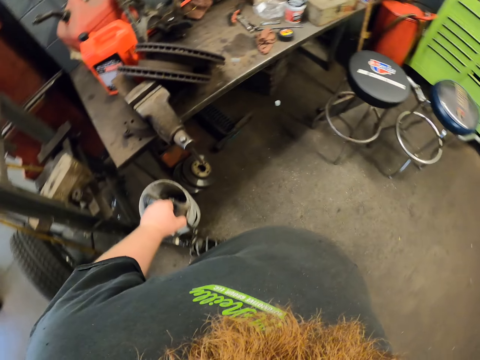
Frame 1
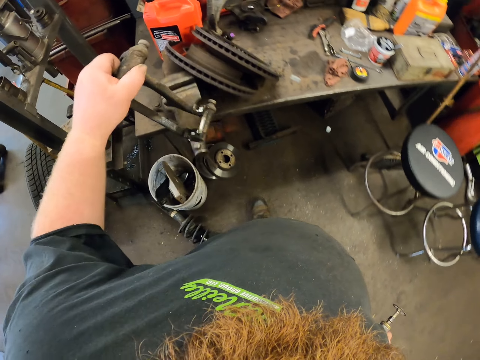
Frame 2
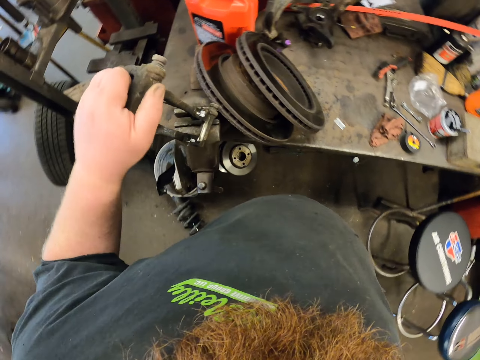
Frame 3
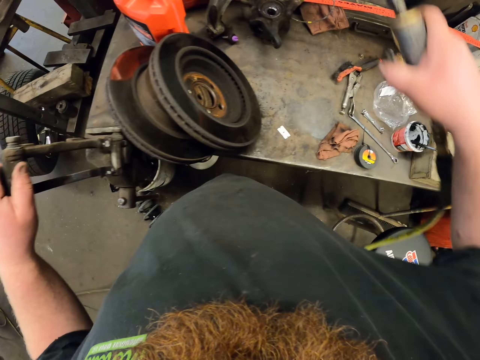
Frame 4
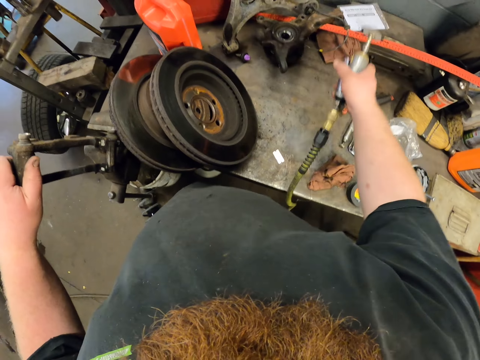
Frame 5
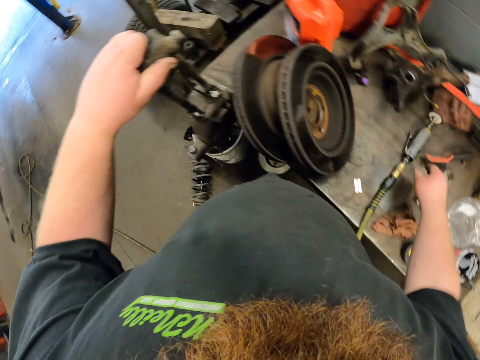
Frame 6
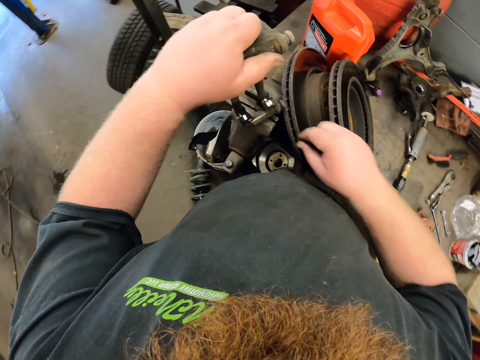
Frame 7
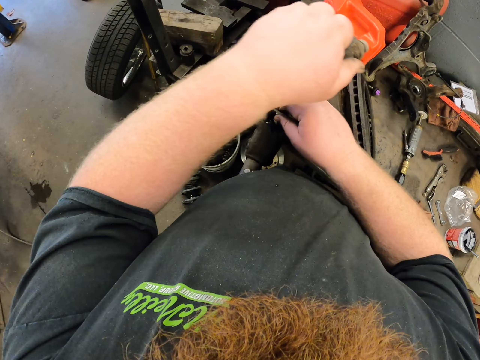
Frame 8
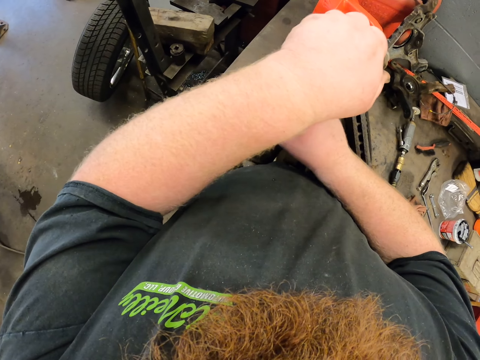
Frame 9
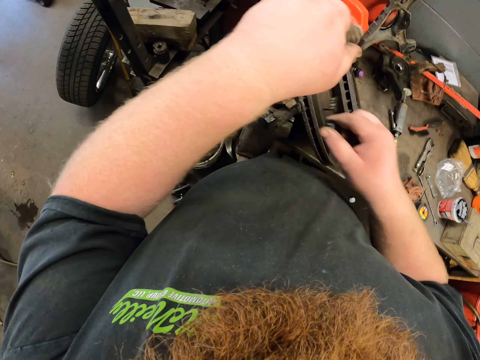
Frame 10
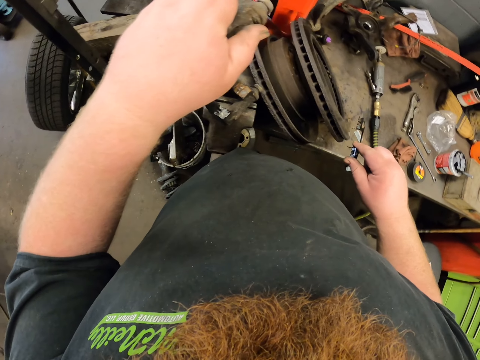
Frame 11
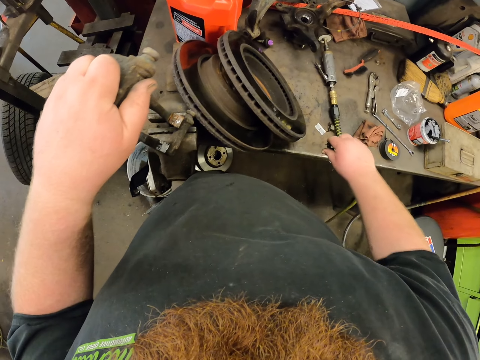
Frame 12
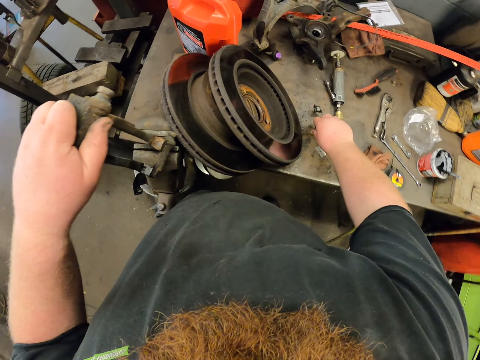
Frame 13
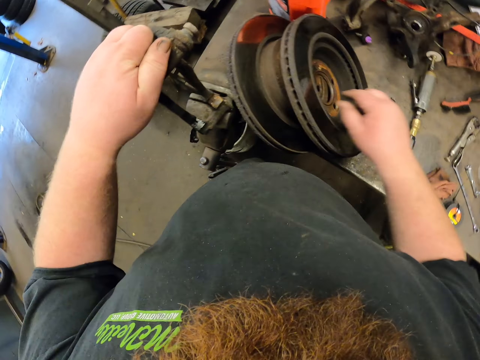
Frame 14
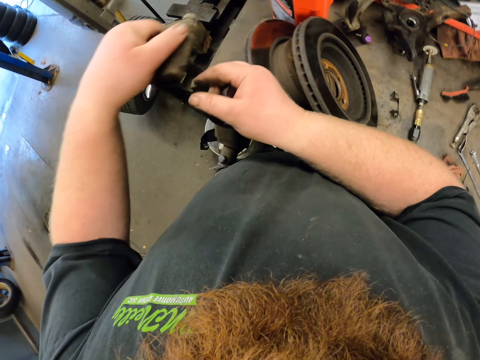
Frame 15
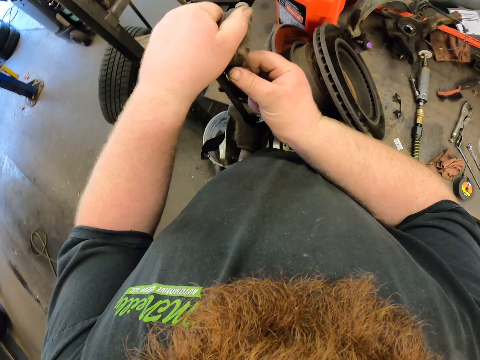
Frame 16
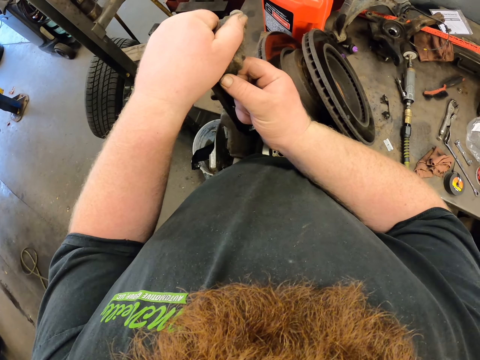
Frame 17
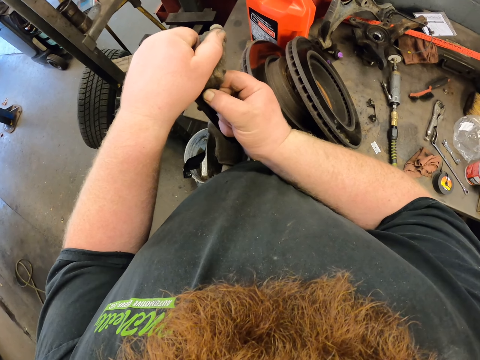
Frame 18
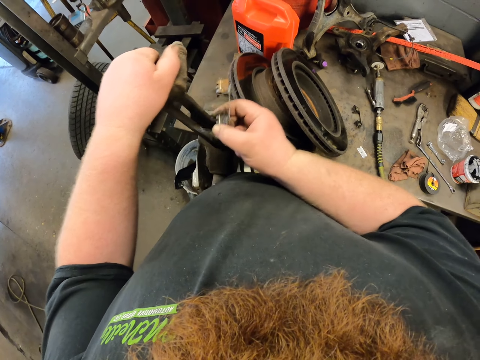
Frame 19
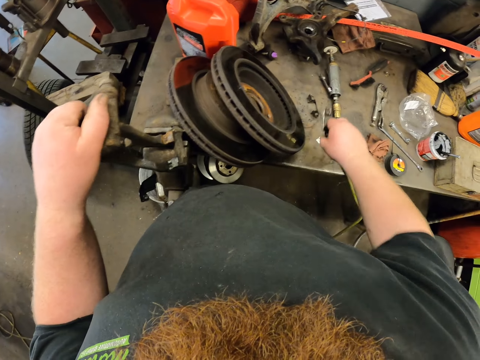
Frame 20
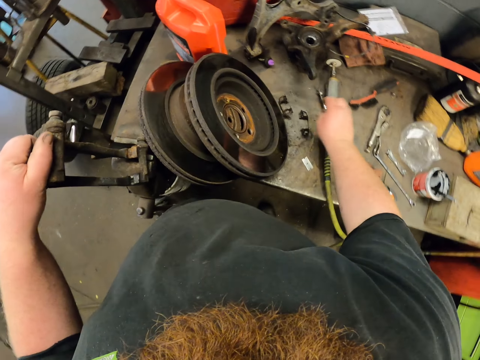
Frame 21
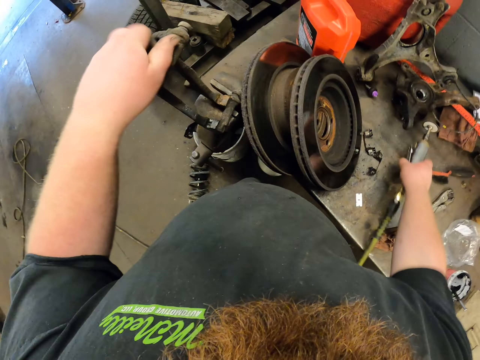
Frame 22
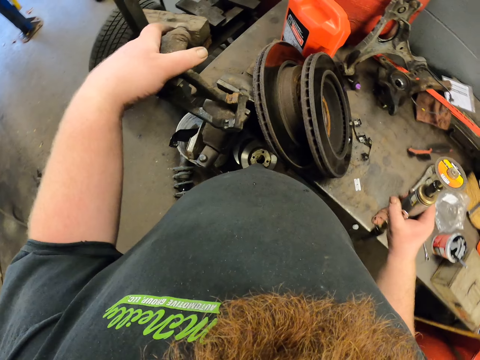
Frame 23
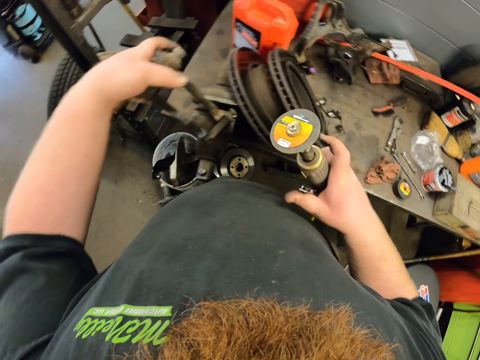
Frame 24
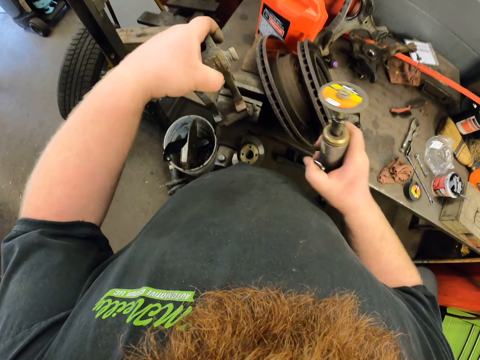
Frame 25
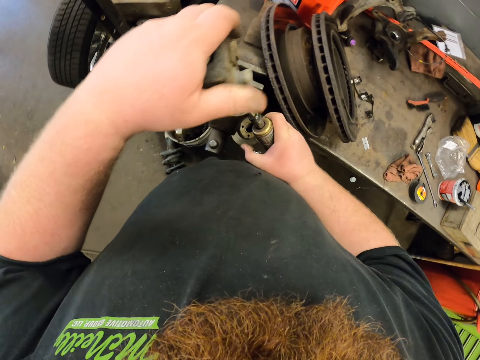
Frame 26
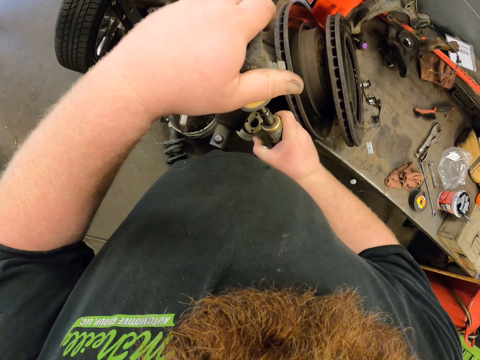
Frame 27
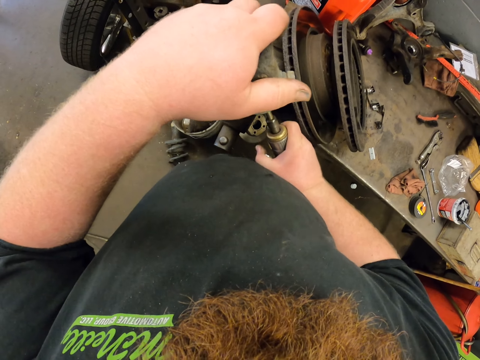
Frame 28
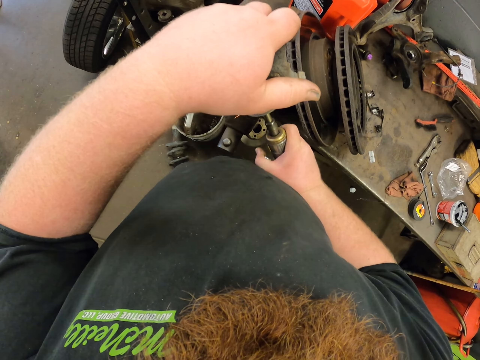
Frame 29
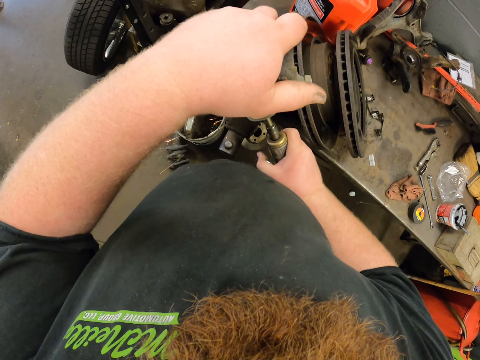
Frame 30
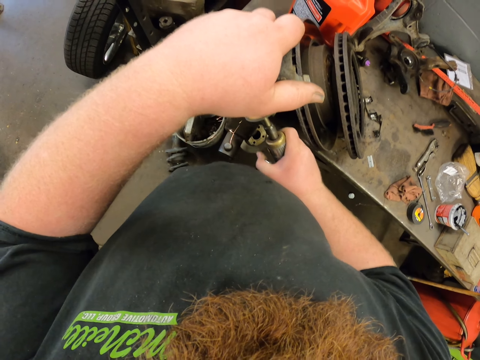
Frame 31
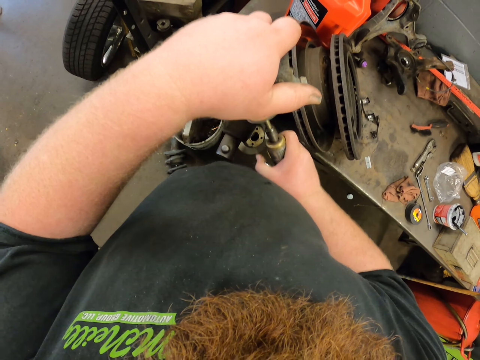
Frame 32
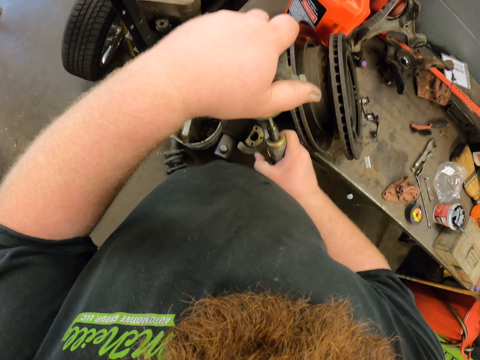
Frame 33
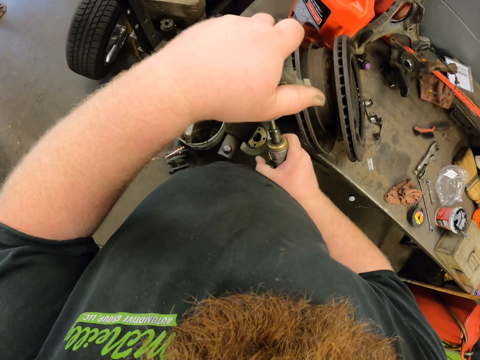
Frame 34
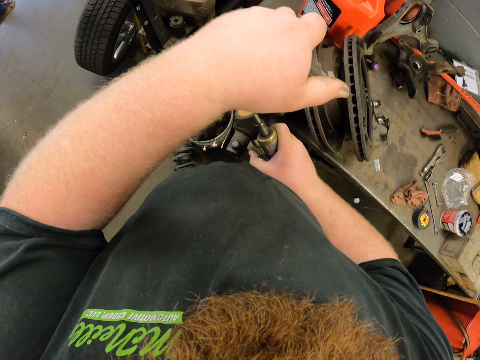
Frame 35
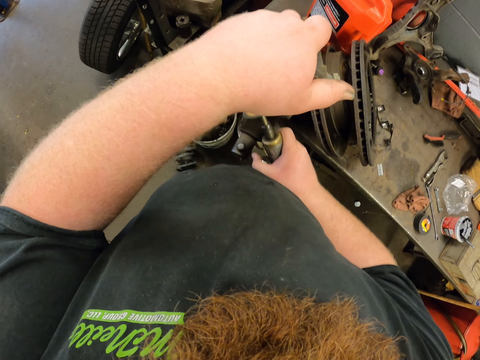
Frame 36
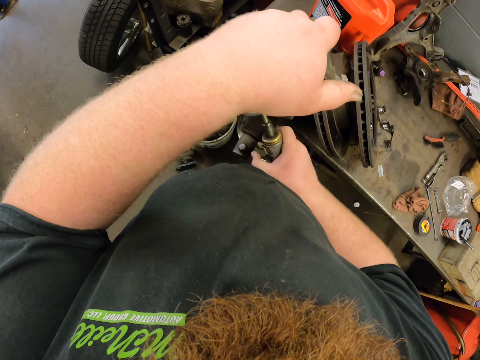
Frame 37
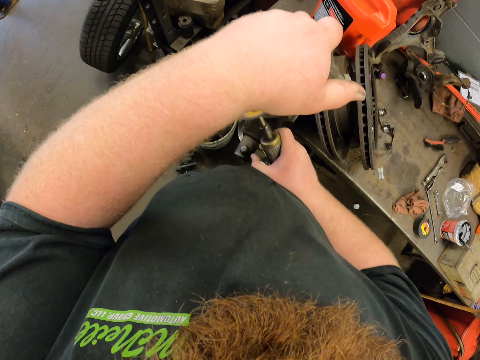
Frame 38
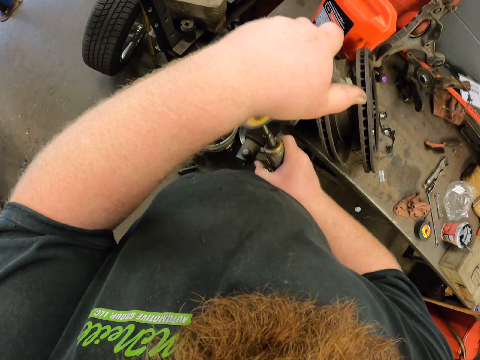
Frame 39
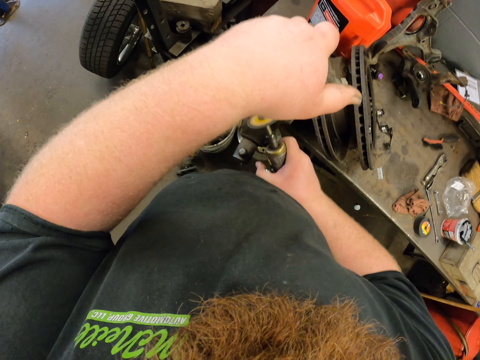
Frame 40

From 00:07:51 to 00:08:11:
The camera wearer walks. They put the metal bar on the table. They put the welding machine on the table. They remove something from the metal bar. They put something on the table. They remove something from the metal bar. They put something on the table. They pick up the welding machine from the table. They weld the metal bar. They sharpen the tile.

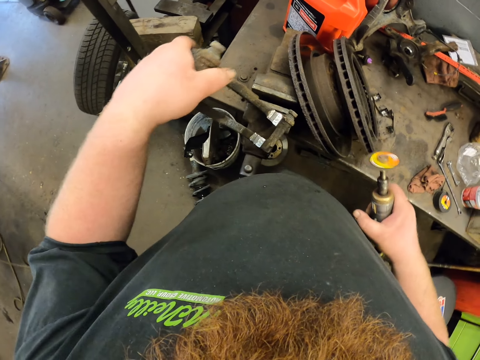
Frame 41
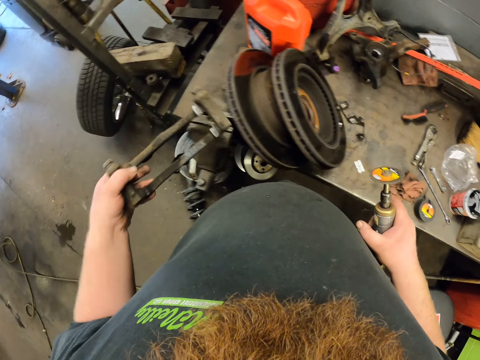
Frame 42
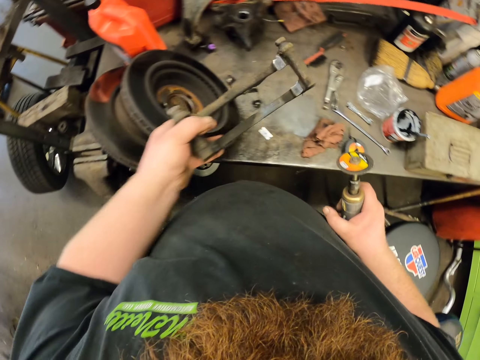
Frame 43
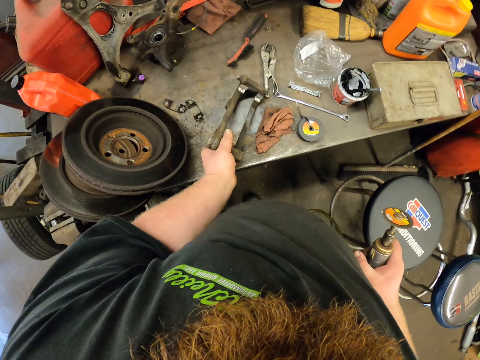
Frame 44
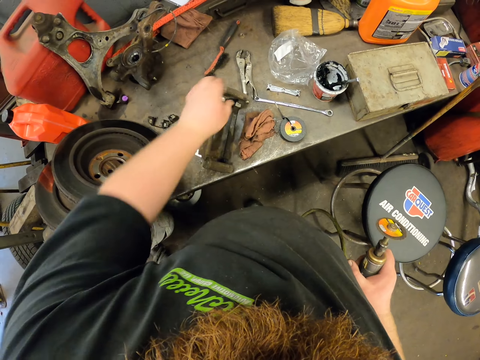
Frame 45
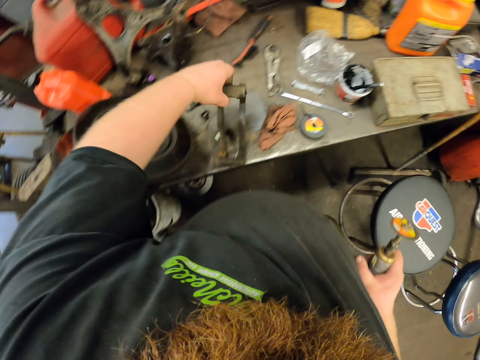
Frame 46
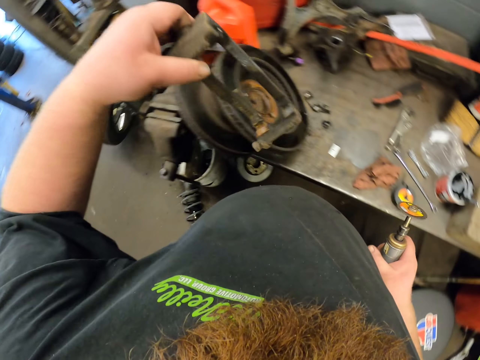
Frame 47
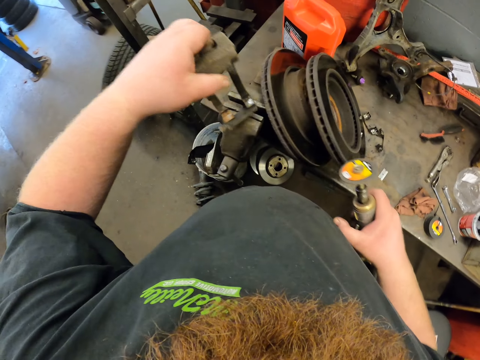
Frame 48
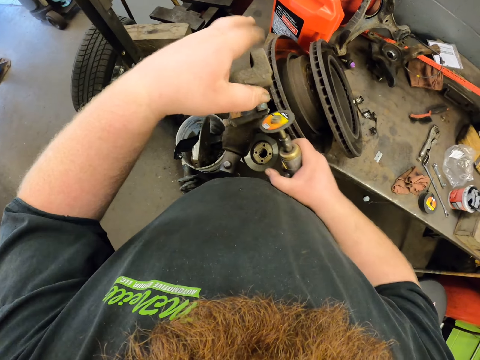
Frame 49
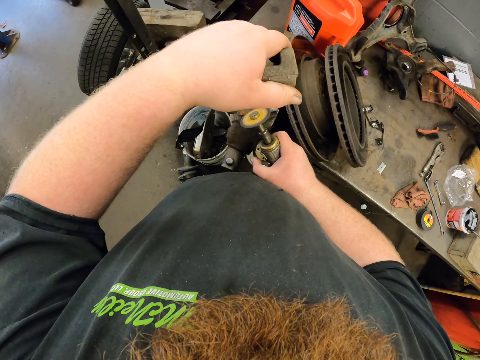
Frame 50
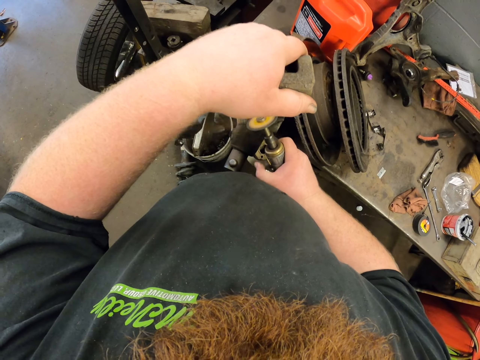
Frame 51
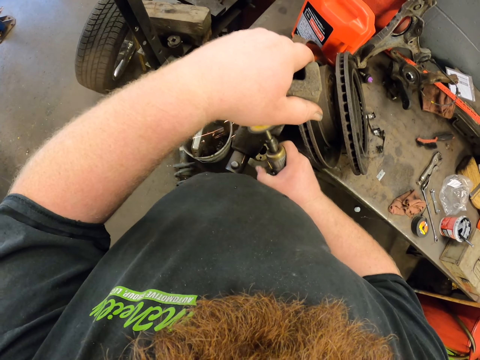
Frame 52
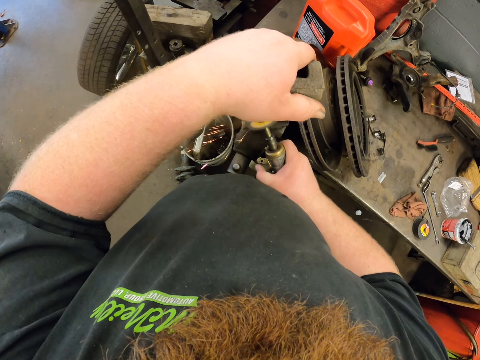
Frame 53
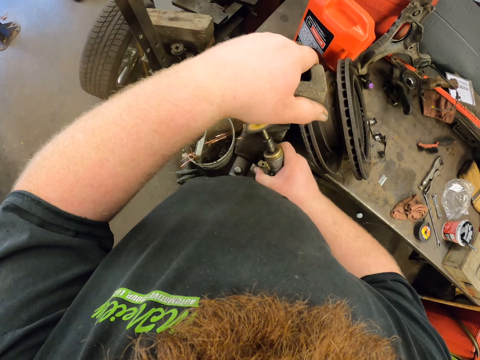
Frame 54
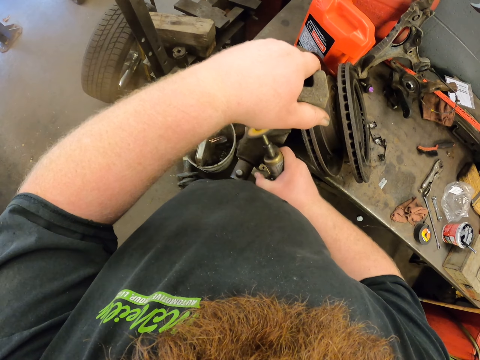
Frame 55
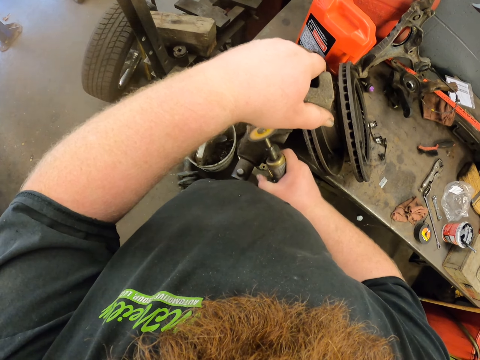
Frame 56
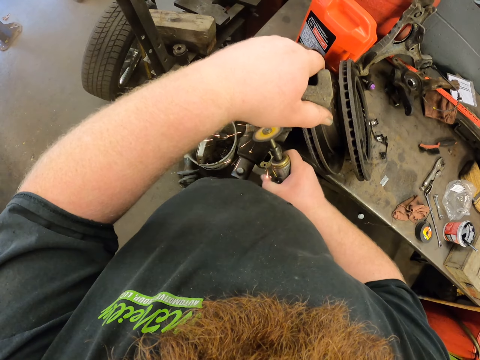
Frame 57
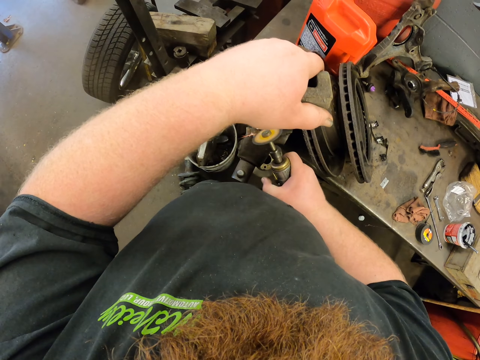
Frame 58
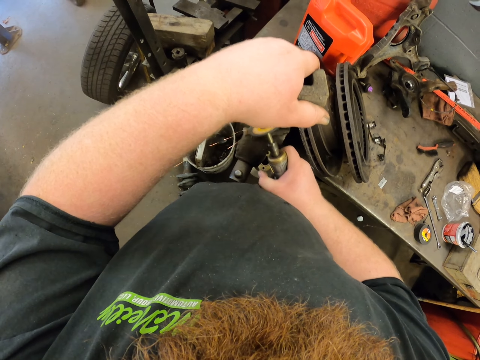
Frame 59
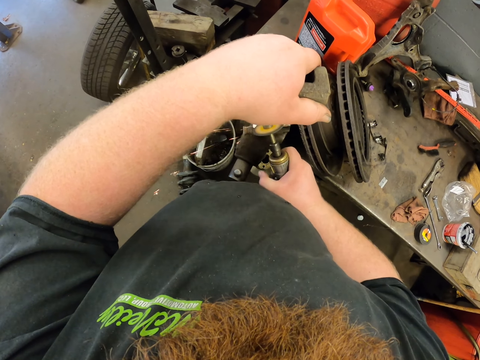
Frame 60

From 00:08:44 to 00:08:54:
The camera wearer puts the metal bar on the table. They pick the metal bar from the table. They weld the metal bar.
